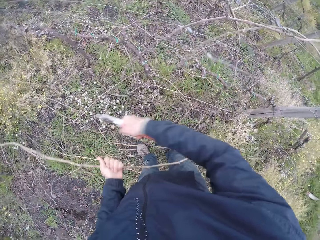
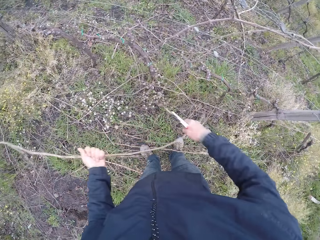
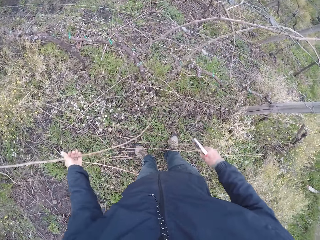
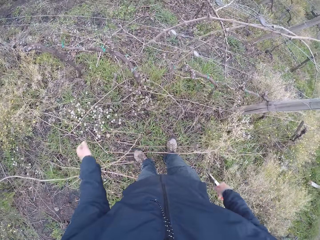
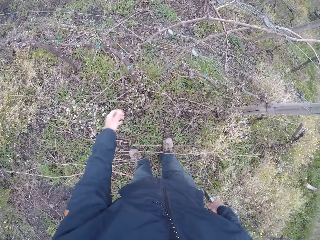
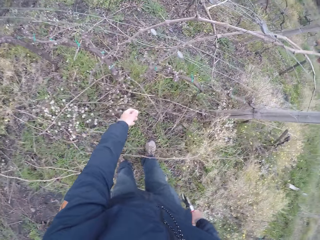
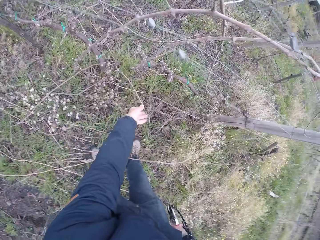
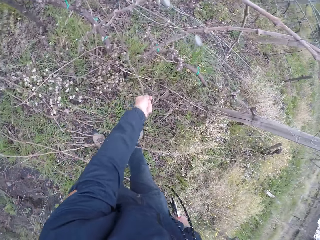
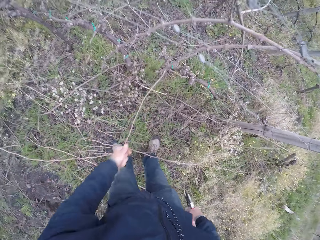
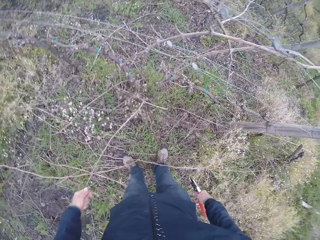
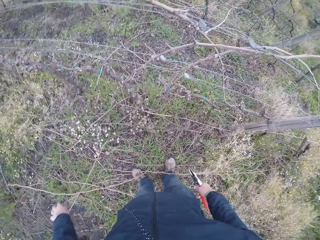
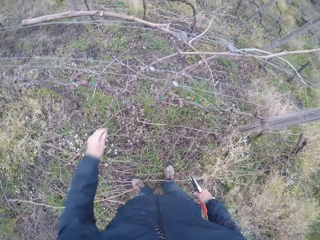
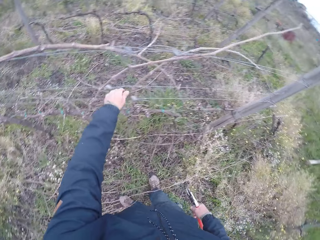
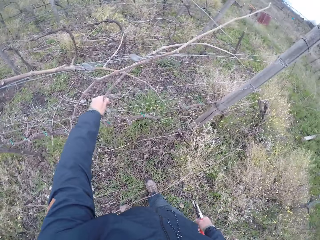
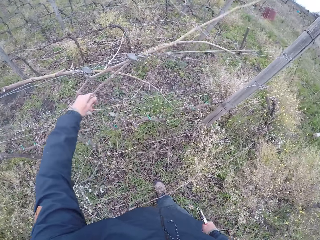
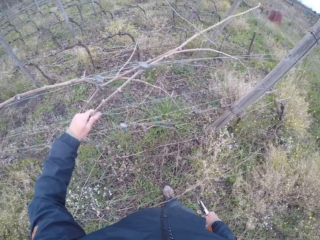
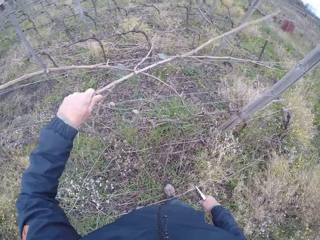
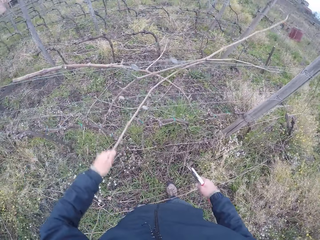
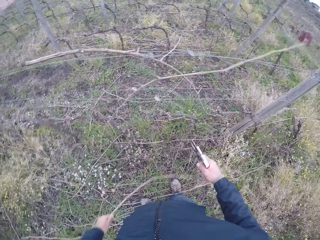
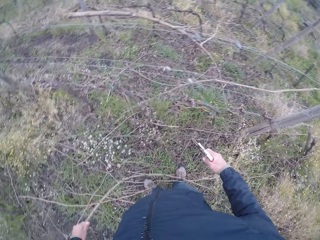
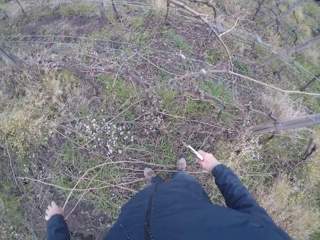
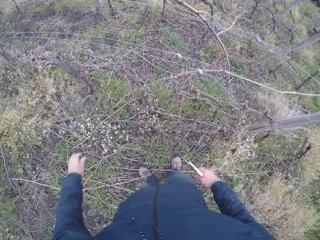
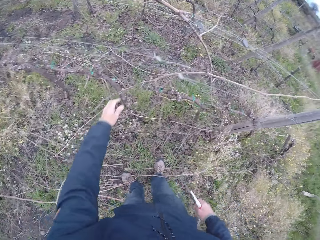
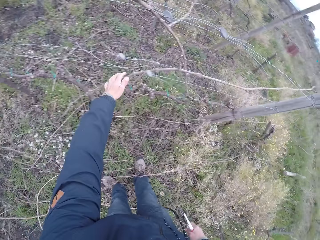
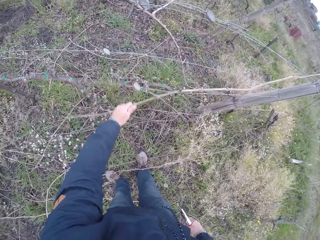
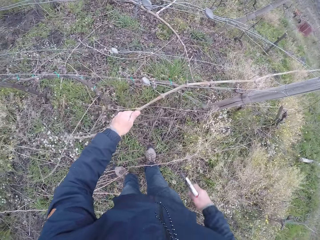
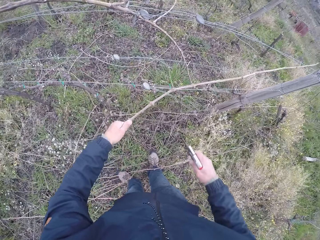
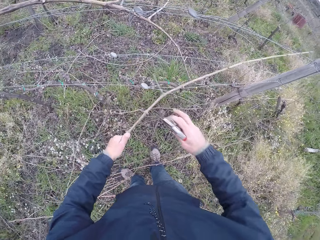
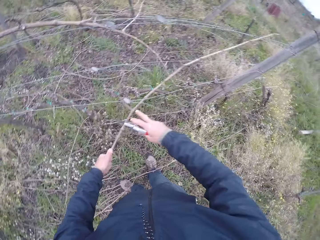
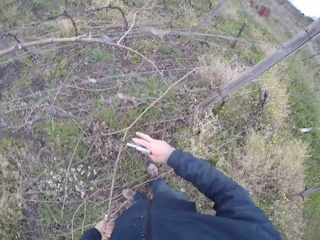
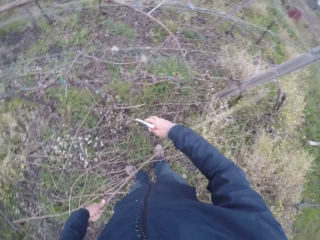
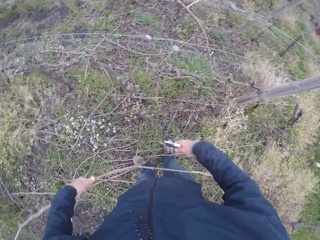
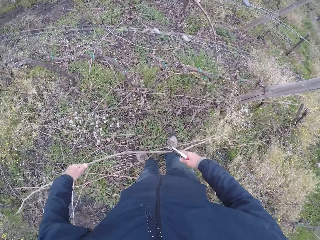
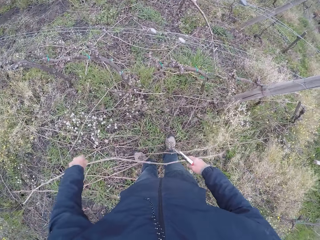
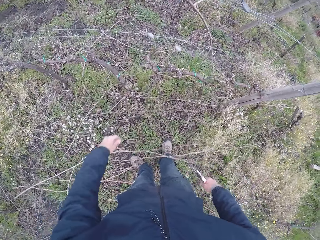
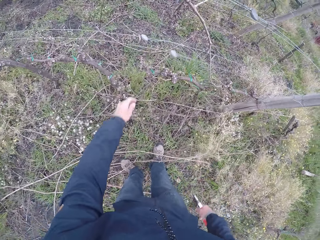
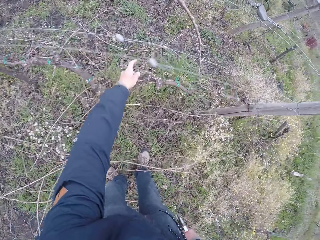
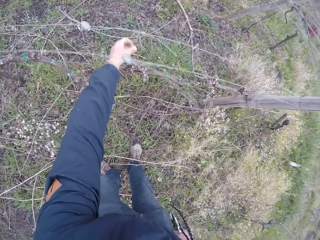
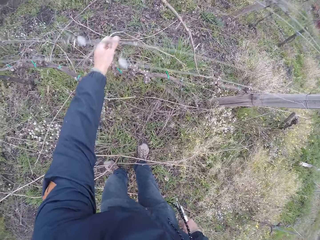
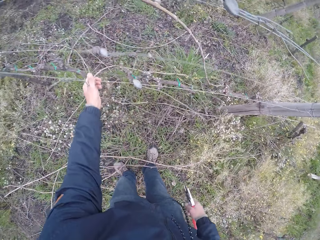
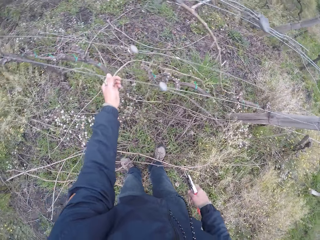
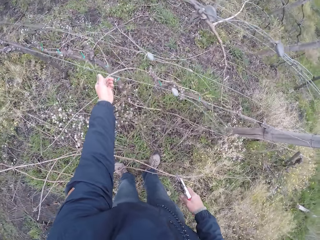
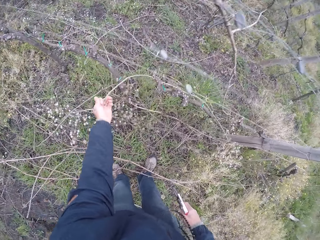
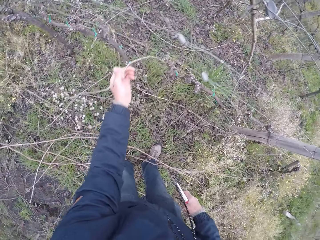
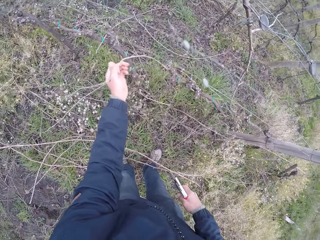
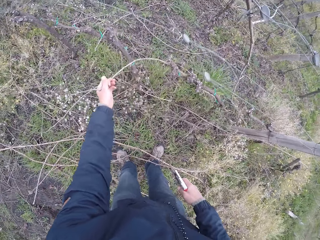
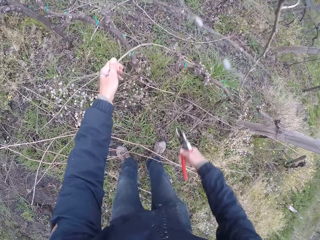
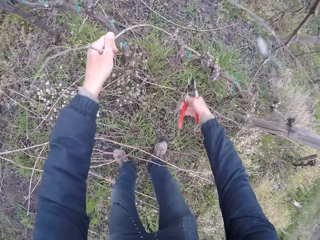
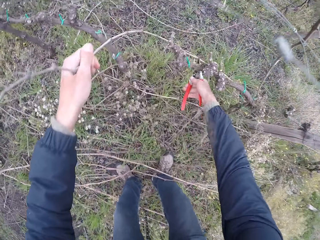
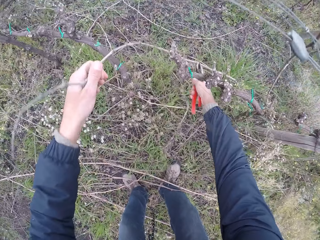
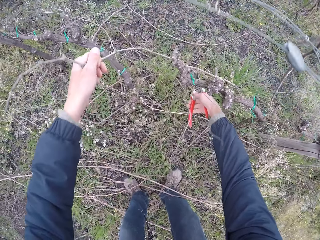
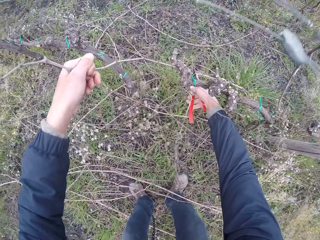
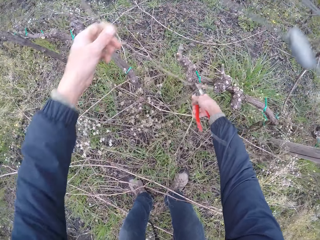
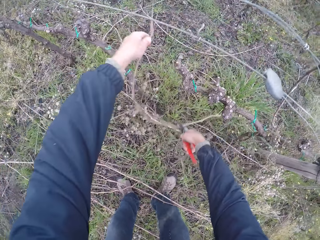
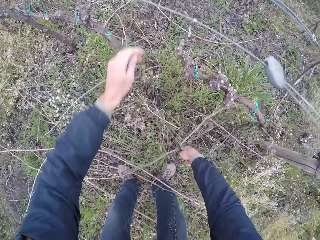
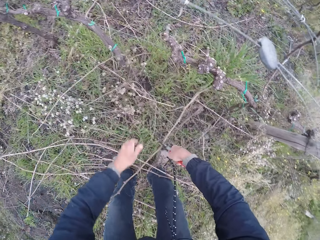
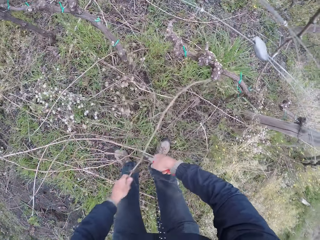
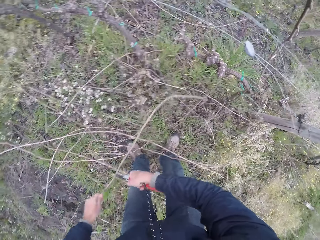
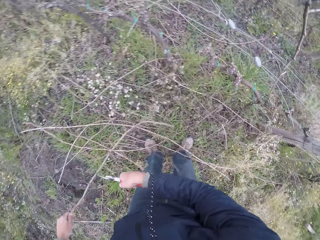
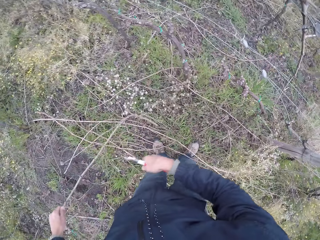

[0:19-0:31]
The camera wearer drops the dead branch in her hands on the ground. She pulls out a dead branch from the wire fence with her left hand. She drops the dead branch in her left hand on the ground. She pulls out a dead branch from the wire fence with her left hand. She drops the dead branch in her left hand on the ground. She pulls out a dead branch from the wire fence with her left hand. She pushes down the dead branch in her left hand with her right hand. She drops the dead branch in her left hand on the ground. She pulls out a dead branch from the wire fence with her left hand. She cuts the dead branch in her left hand with the plier in her right hand.

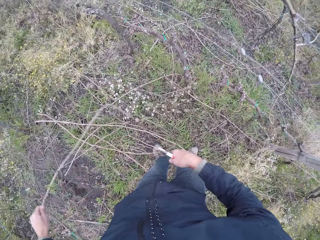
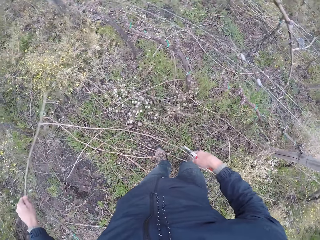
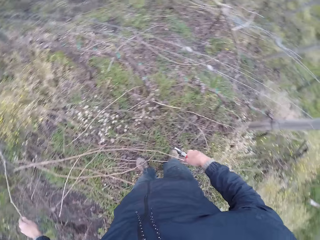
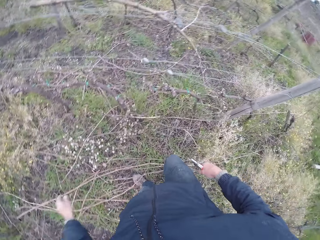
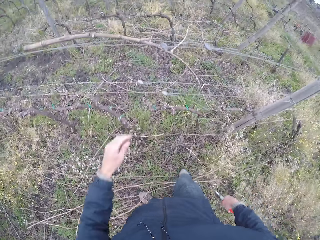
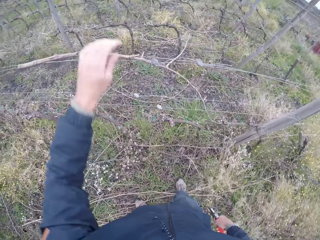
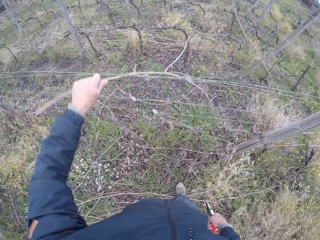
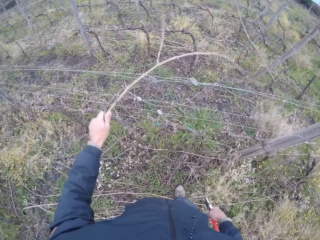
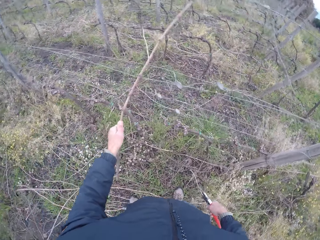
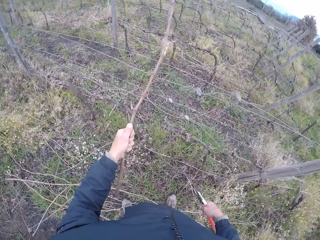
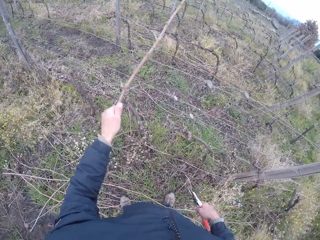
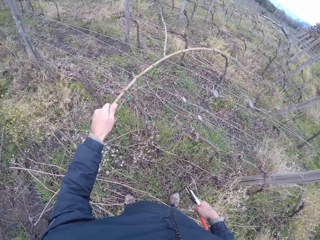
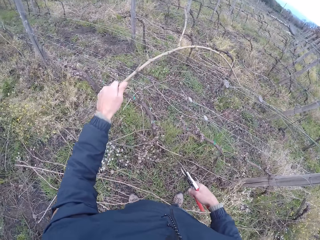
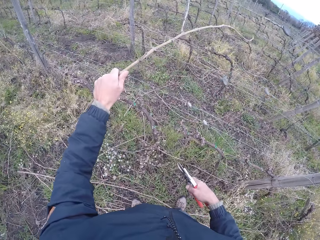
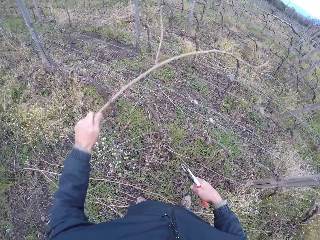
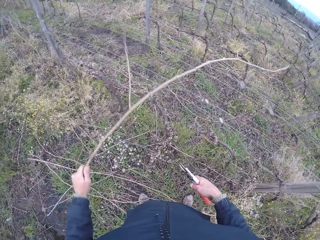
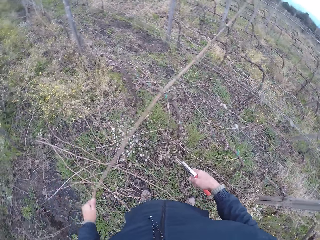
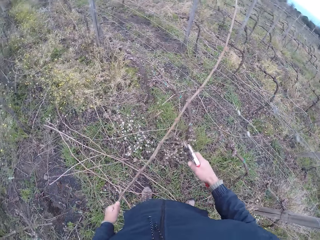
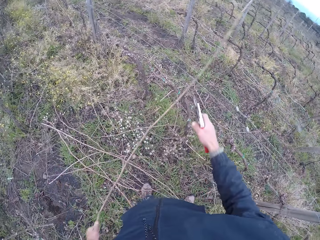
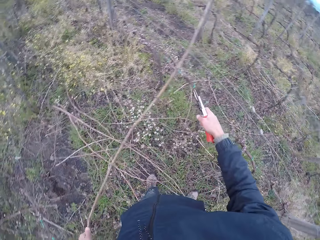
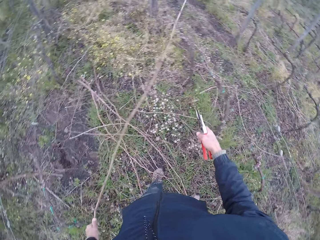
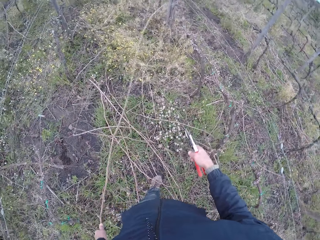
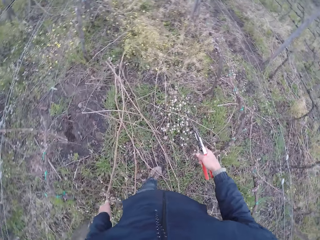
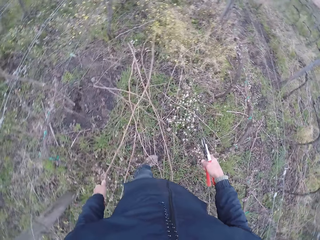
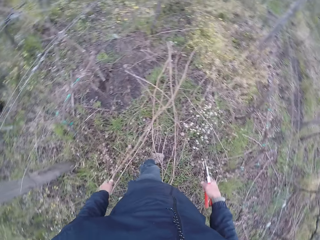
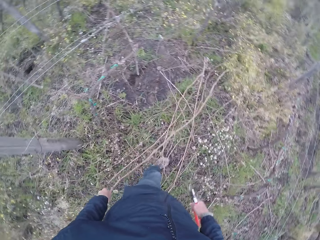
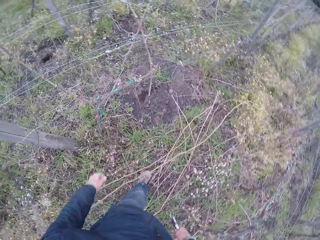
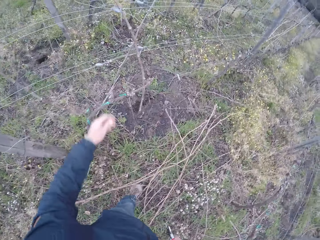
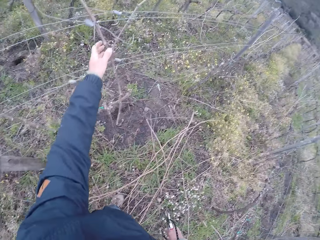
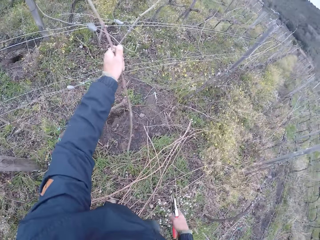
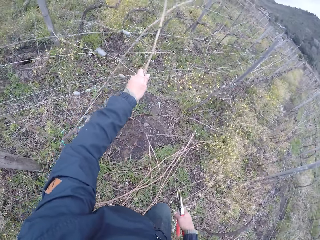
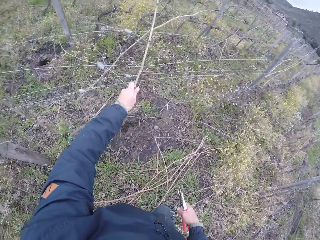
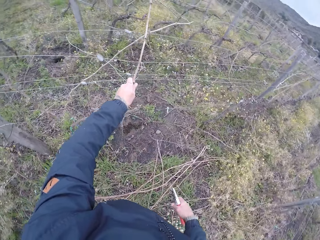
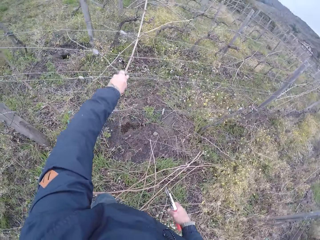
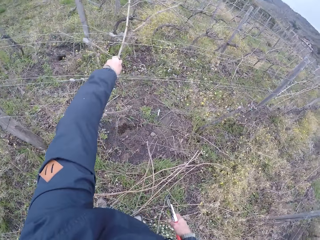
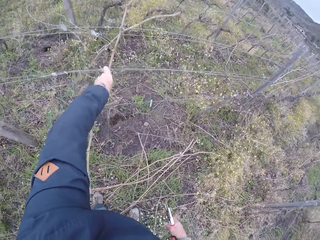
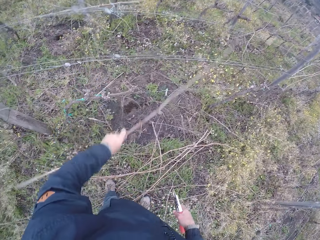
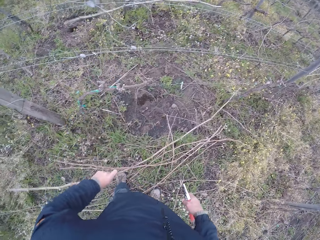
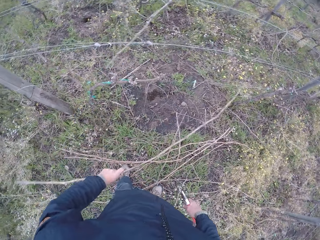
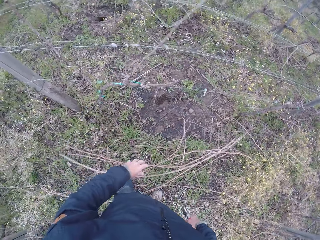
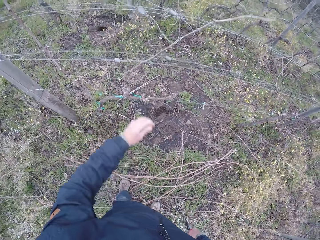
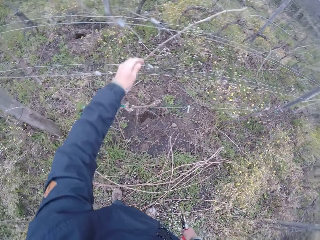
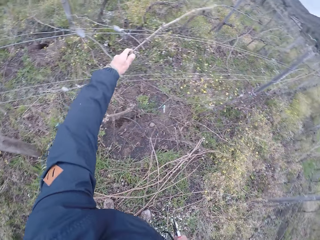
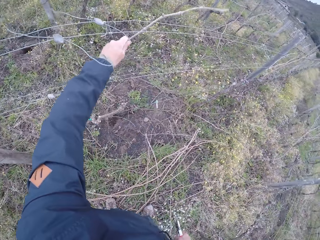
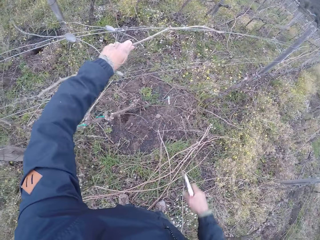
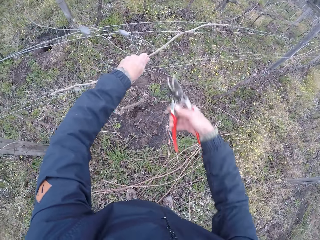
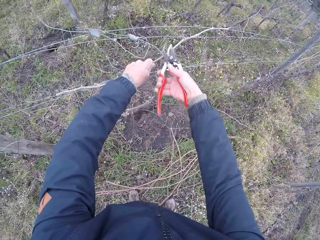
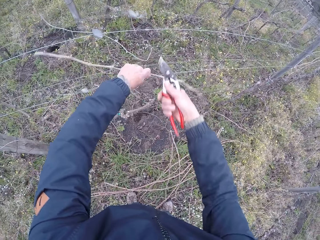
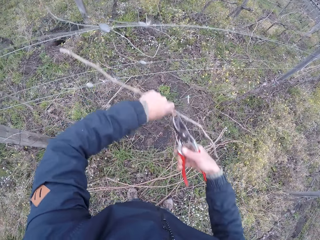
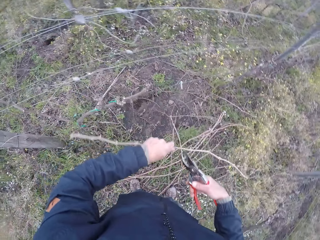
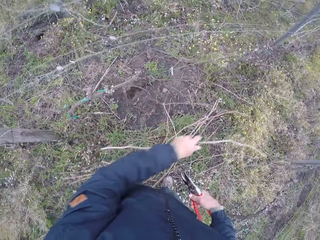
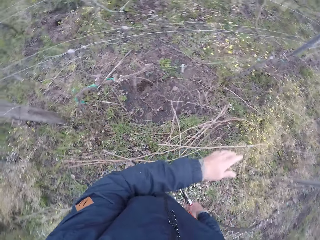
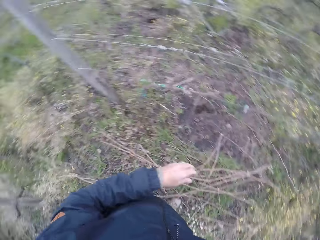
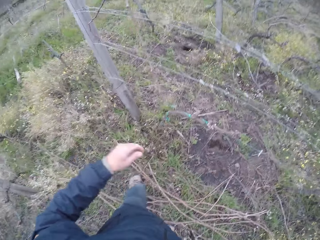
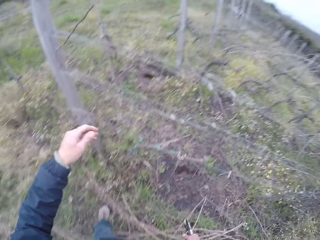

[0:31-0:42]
The camera wearer drops the dead branch in her left hand on the ground. She pulls out a dead branch from the wire fence with her left hand. She drops the dead branch in her left hand on the ground. She pulls out a dead branch from the wire fence with her left hand. She drops the dead branch in her left hand on the ground. She pulls out a dead branch from the wire fence with her left hand. She cuts the dead branch in her left hand with the plier in her right hand. She drops the dead branch in her left hand on the ground.
